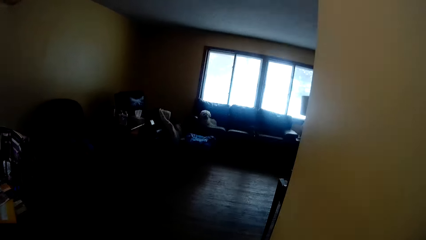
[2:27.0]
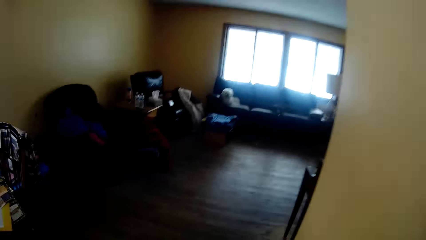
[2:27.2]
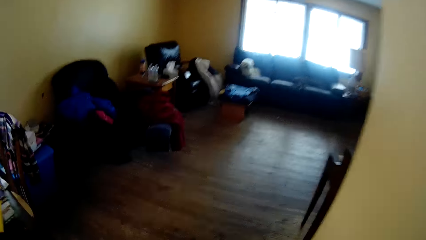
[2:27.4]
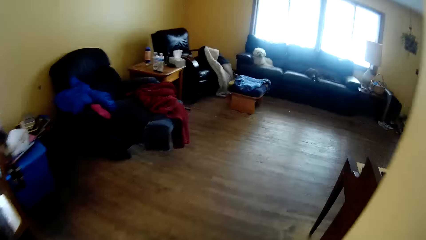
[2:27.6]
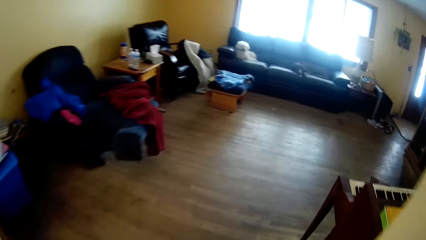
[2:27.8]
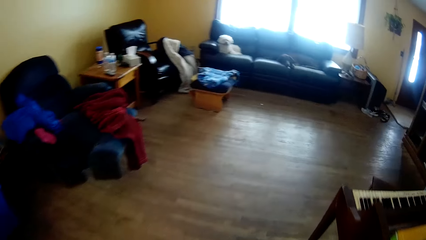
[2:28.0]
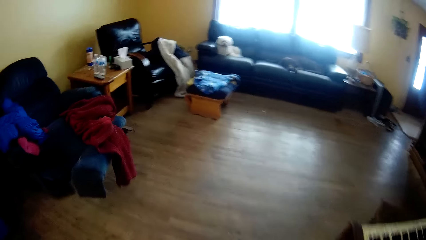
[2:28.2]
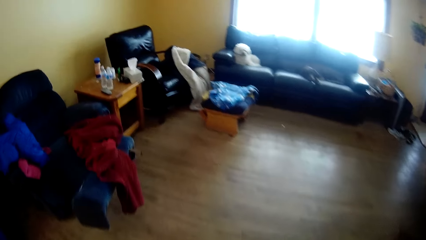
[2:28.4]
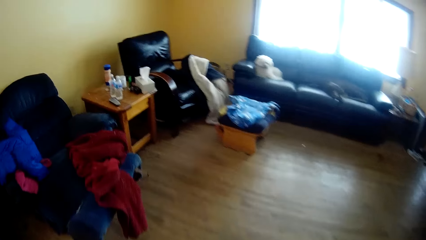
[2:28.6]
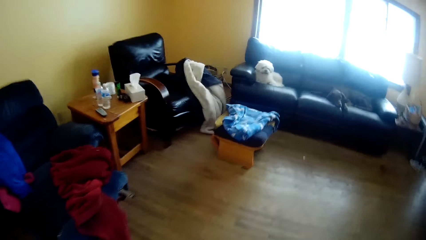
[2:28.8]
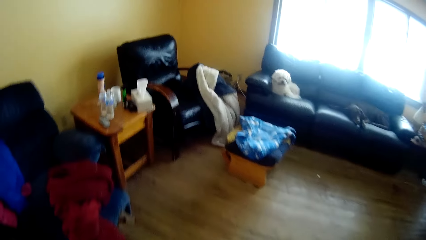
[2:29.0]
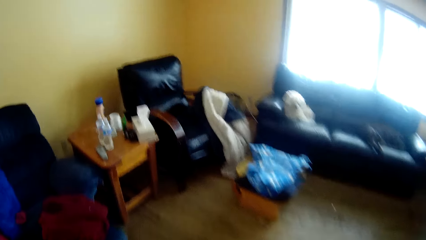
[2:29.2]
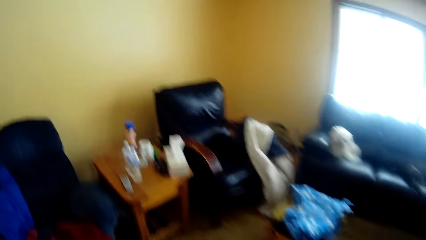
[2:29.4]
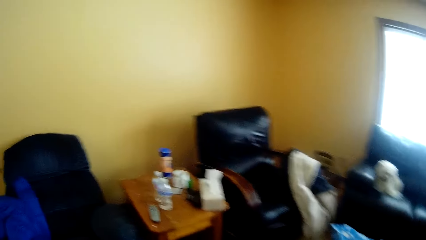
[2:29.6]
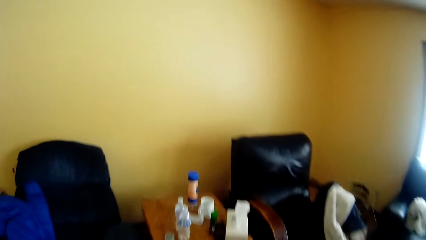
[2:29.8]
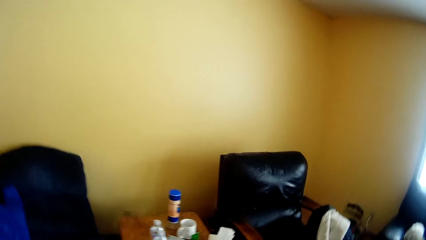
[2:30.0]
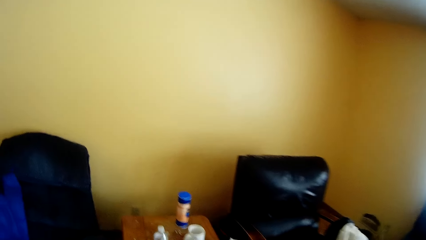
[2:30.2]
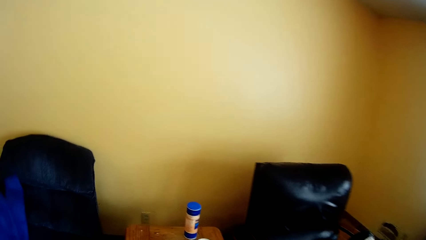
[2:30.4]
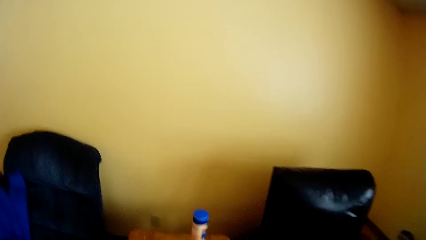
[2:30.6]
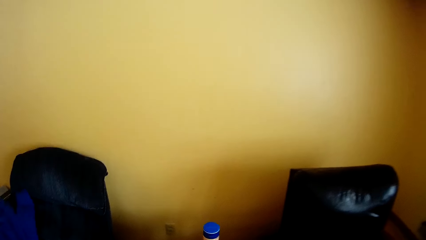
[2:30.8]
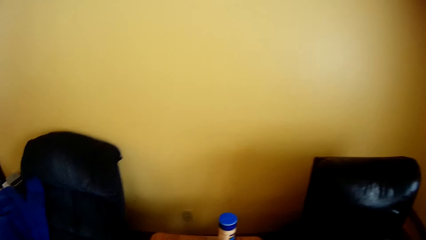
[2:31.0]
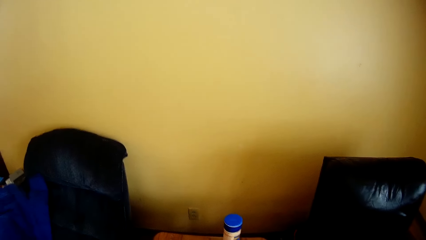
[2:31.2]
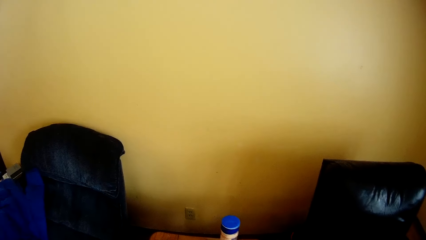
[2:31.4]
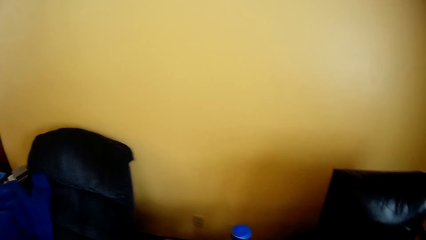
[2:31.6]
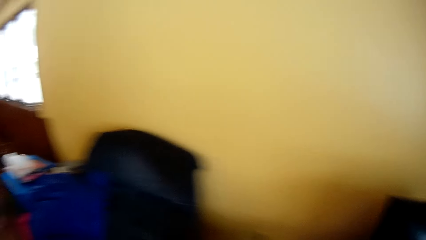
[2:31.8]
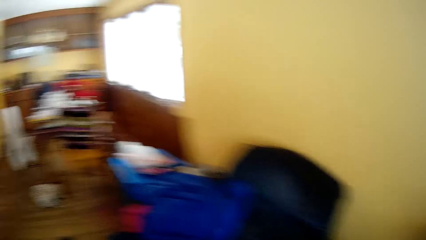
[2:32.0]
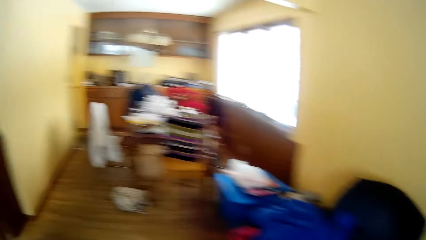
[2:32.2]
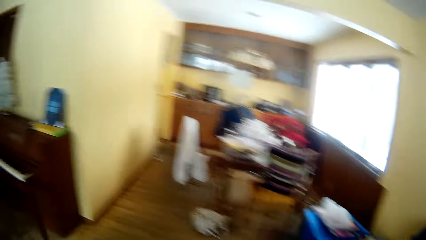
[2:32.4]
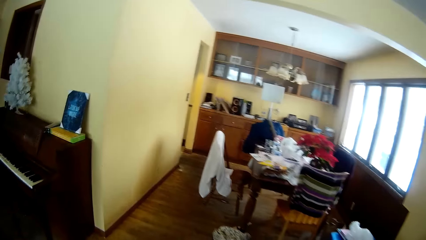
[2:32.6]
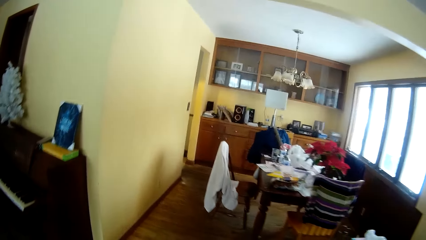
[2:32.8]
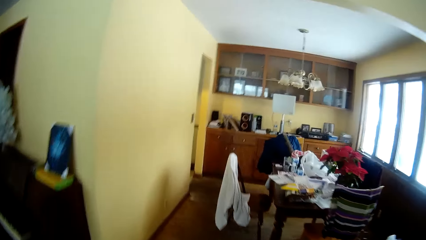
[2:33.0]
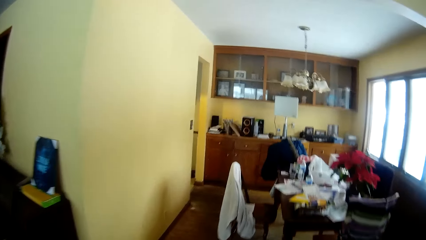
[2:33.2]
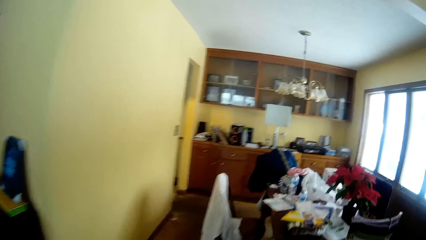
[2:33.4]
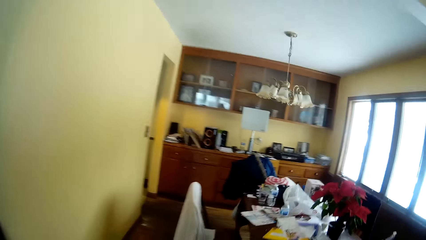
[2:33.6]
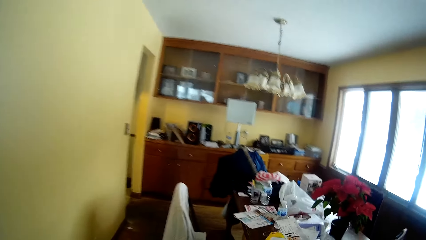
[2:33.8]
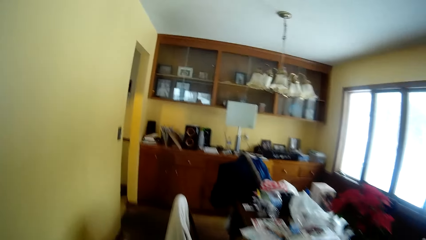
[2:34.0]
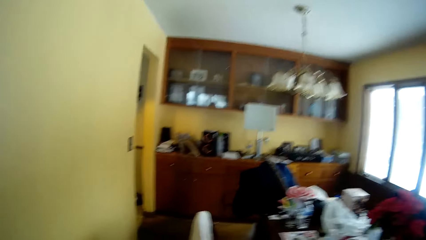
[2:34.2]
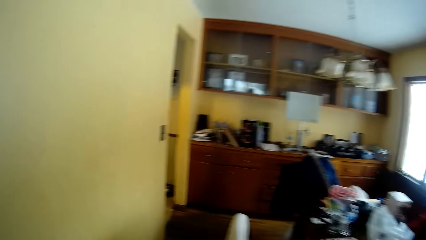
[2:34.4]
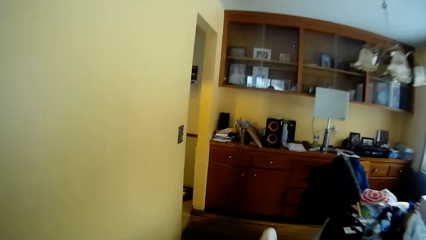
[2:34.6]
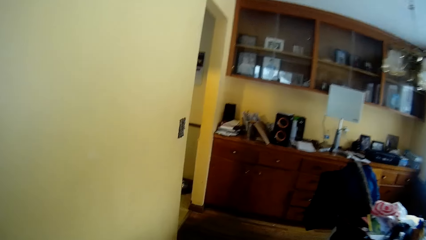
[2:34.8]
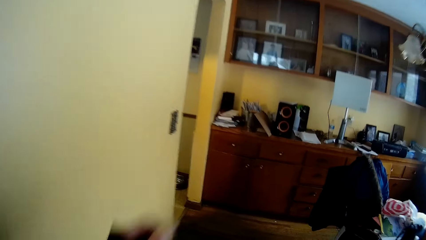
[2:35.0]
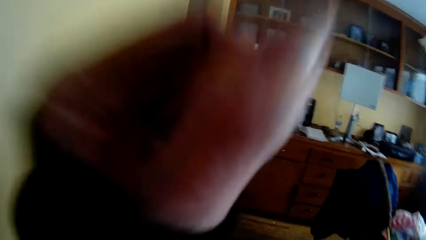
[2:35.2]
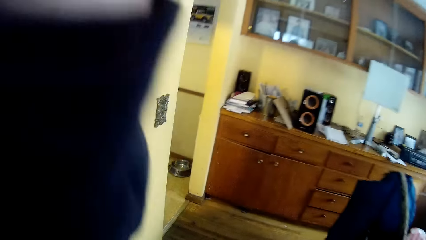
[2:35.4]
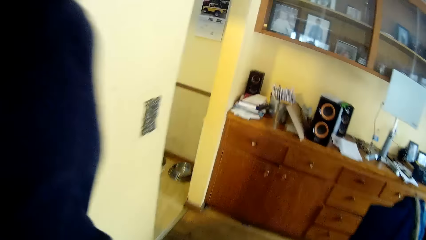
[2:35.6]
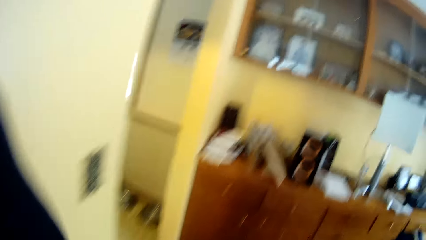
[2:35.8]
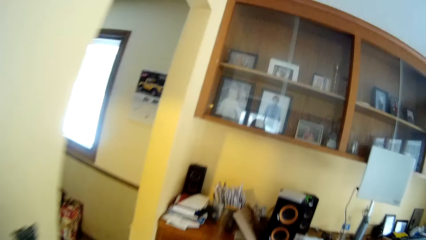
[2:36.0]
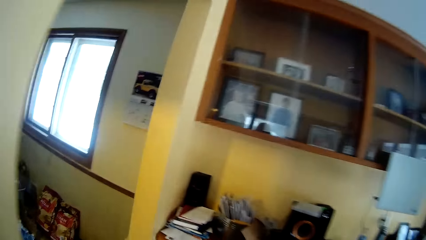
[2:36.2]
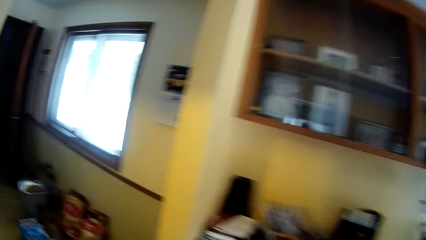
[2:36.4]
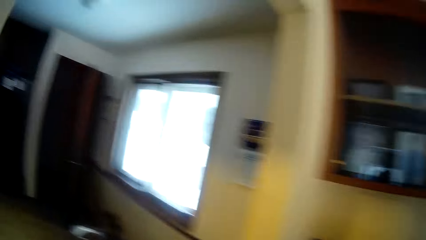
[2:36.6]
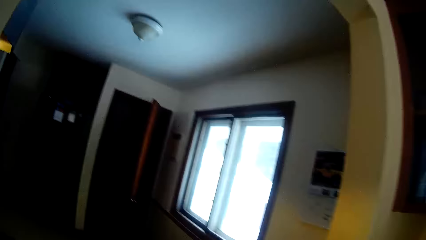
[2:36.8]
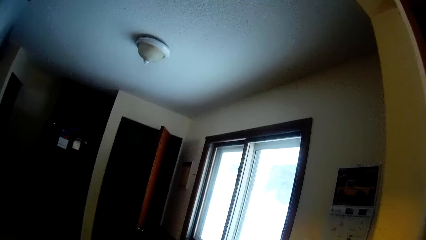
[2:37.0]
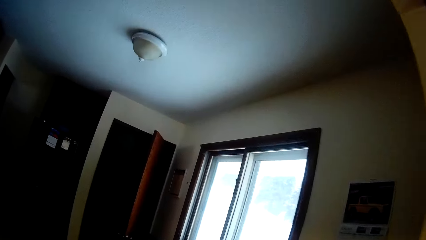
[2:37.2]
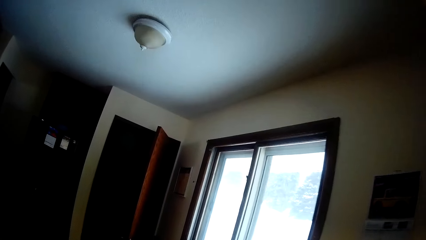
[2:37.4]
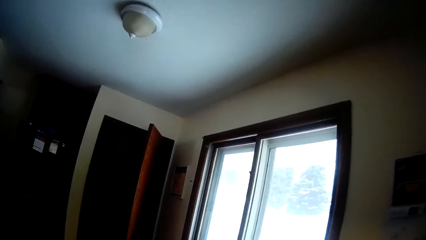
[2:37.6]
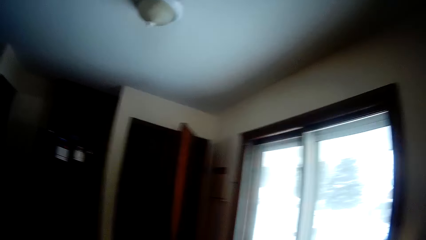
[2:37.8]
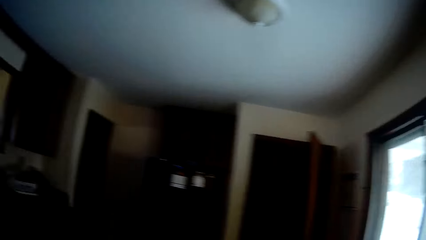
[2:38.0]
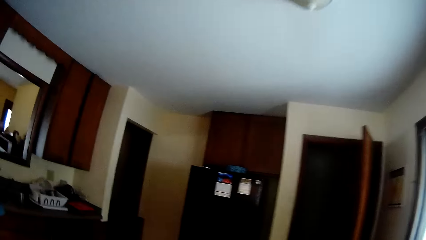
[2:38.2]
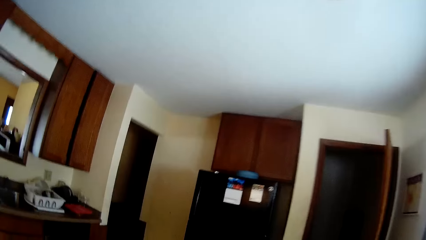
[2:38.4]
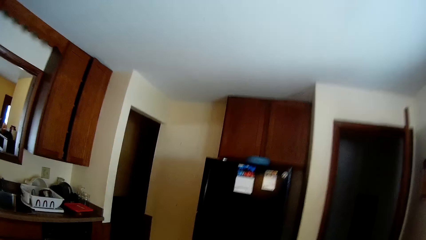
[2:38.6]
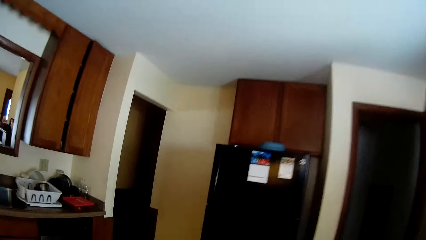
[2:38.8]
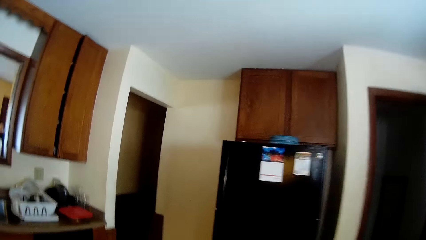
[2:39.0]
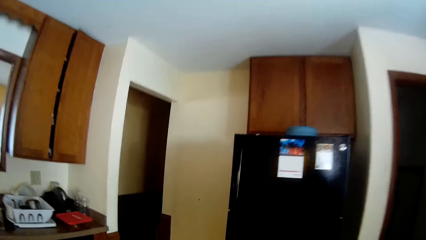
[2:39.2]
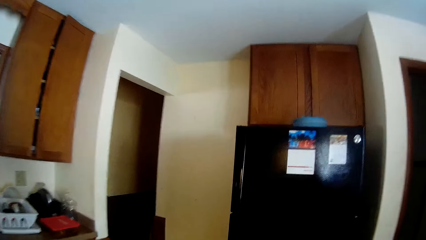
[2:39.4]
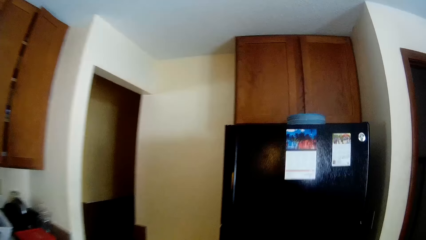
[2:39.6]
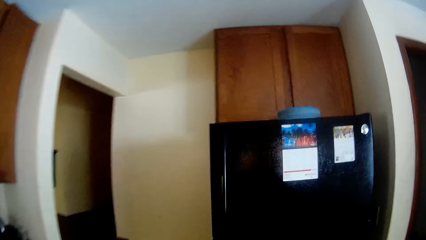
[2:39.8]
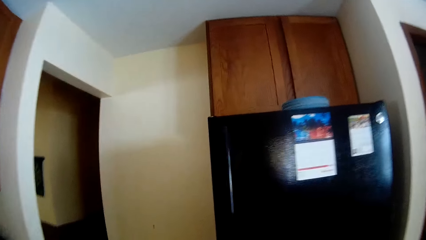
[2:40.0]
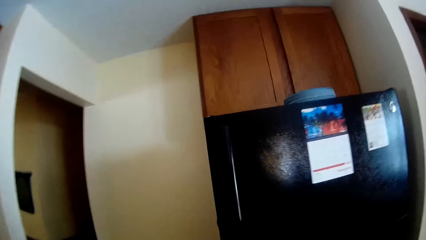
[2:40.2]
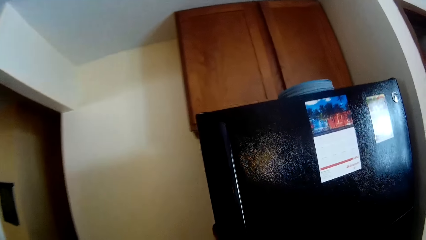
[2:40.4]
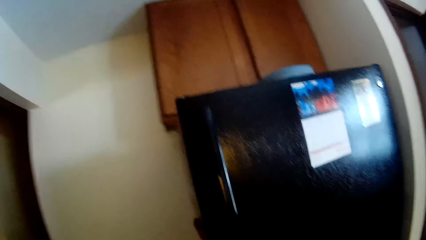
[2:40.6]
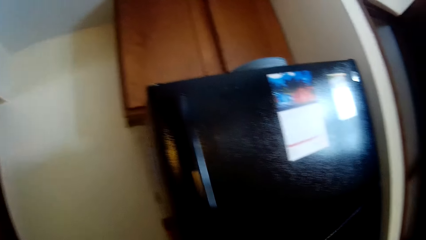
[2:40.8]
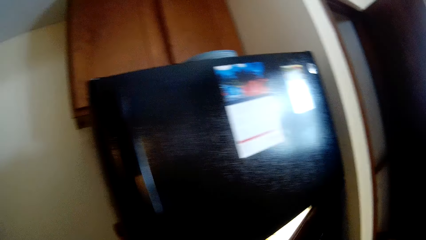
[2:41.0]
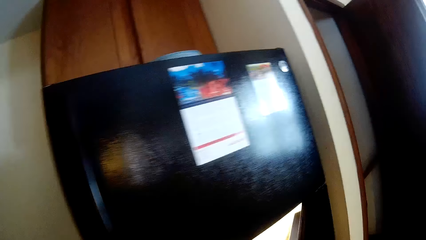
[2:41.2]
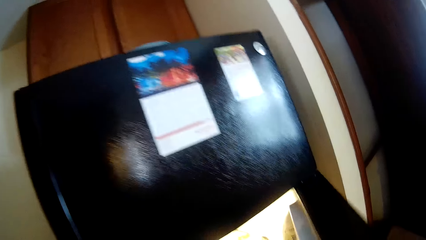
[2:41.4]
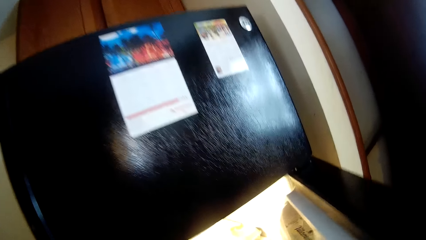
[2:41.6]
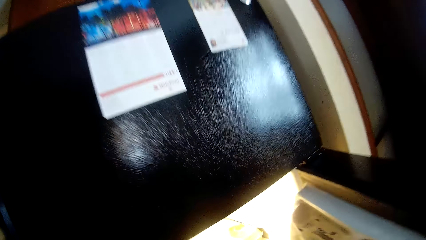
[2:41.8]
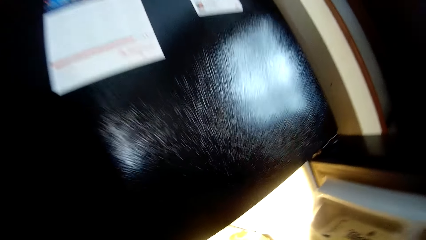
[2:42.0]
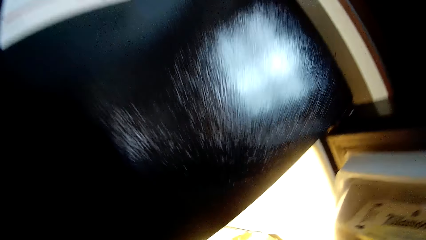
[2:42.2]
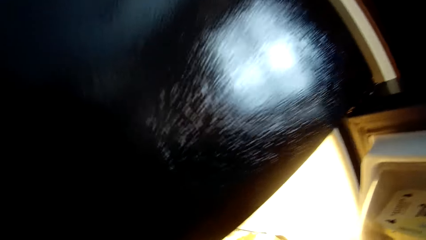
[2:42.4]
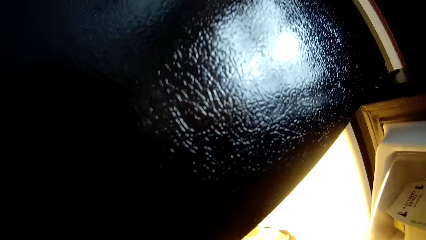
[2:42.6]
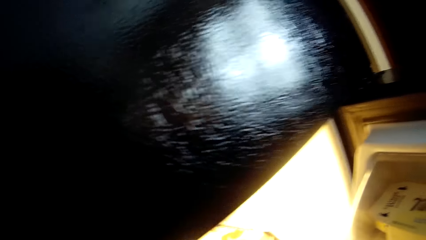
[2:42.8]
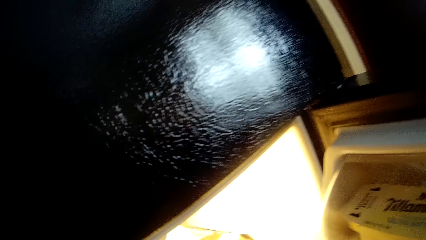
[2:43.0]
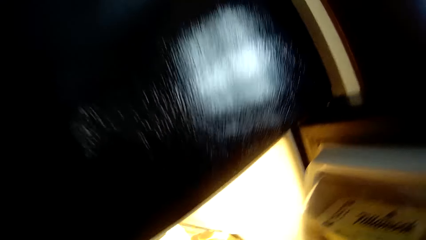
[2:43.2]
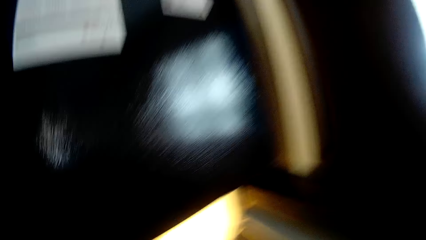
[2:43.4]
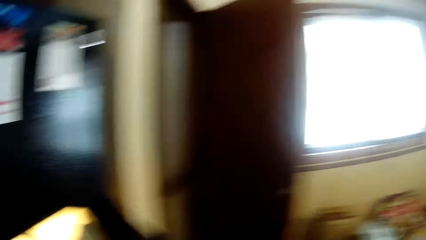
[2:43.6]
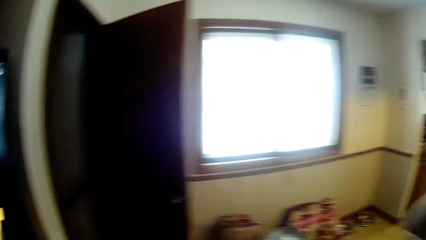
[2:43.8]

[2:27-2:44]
The camera wearer fixes the camera. She walks around. She moves towards the refrigerator. She opens the refrigerator with her right hand.
